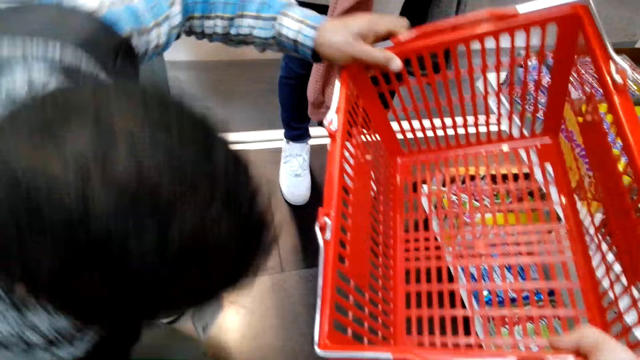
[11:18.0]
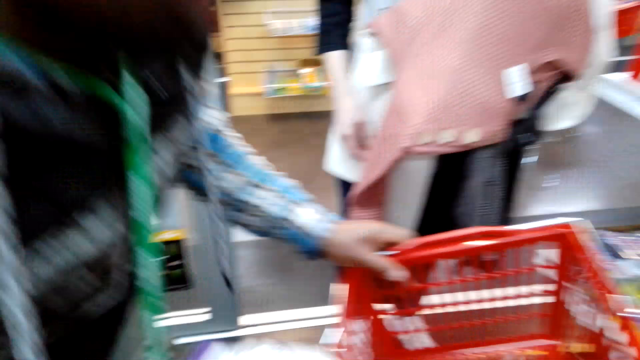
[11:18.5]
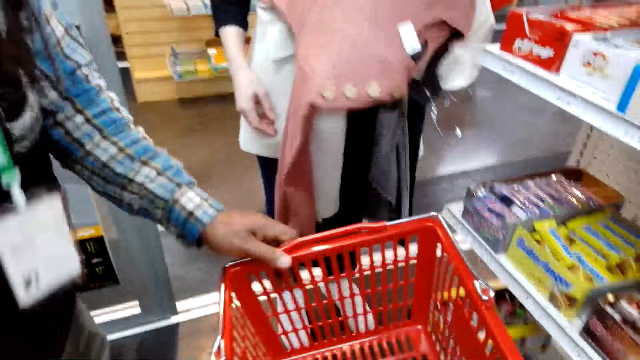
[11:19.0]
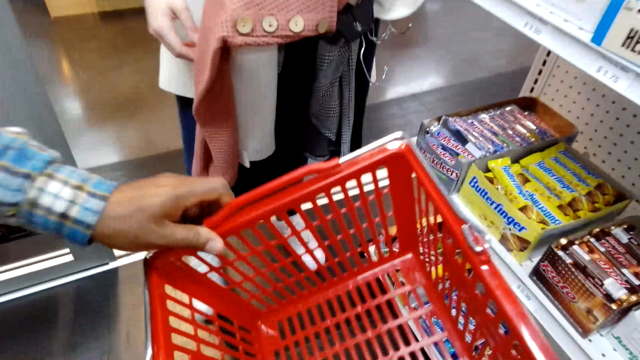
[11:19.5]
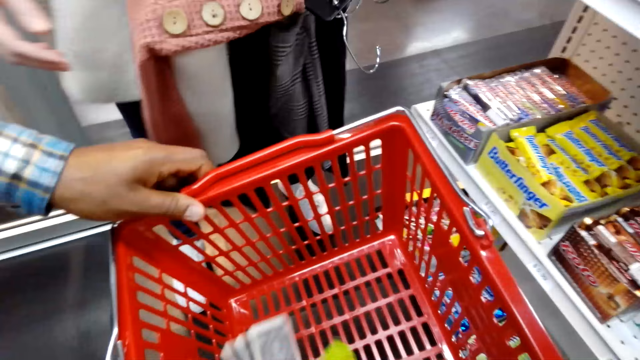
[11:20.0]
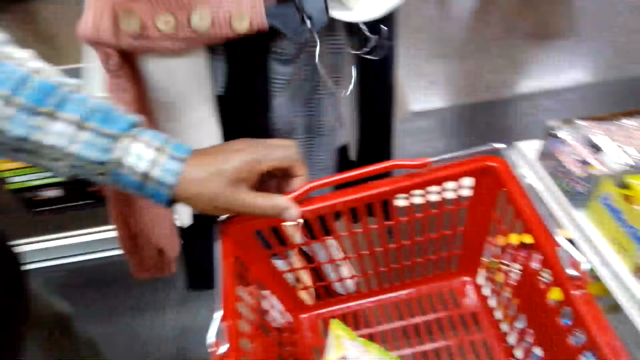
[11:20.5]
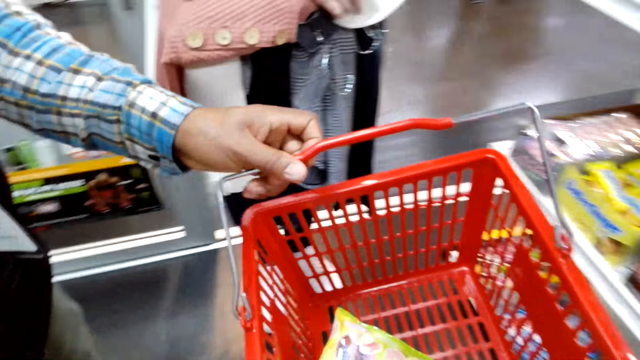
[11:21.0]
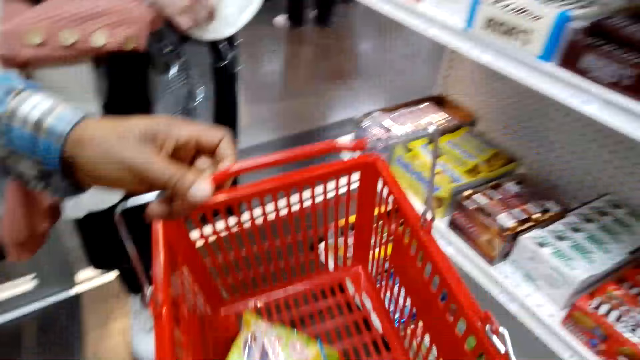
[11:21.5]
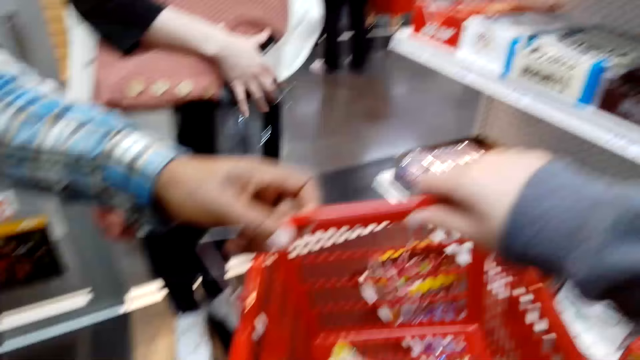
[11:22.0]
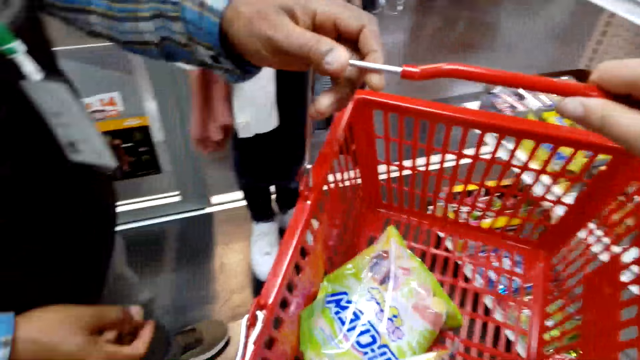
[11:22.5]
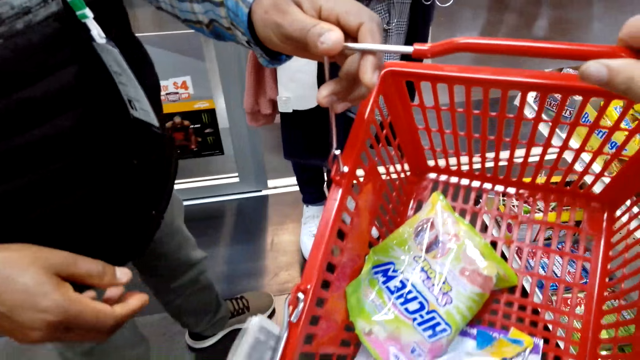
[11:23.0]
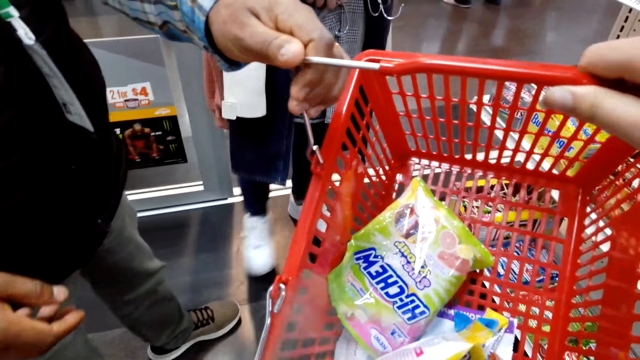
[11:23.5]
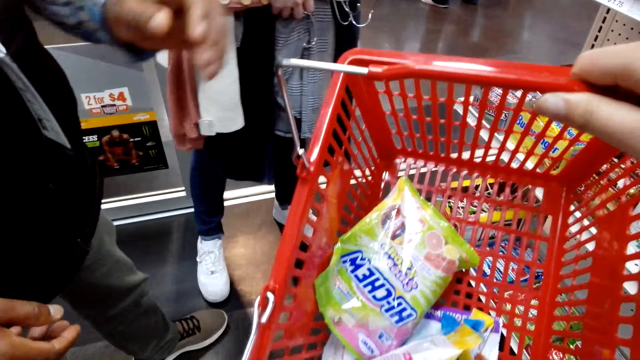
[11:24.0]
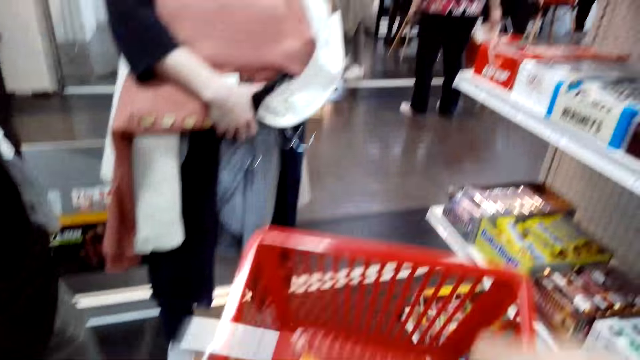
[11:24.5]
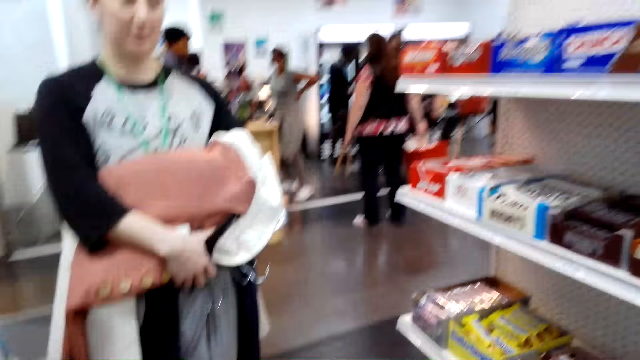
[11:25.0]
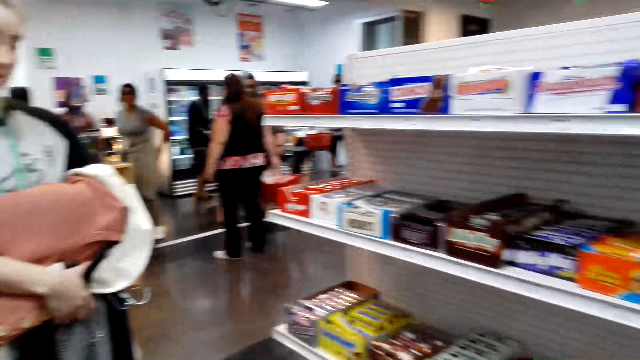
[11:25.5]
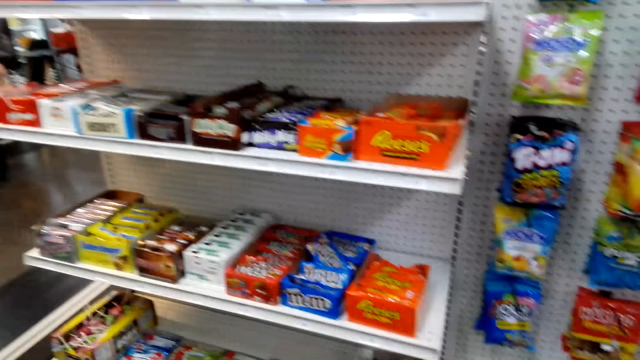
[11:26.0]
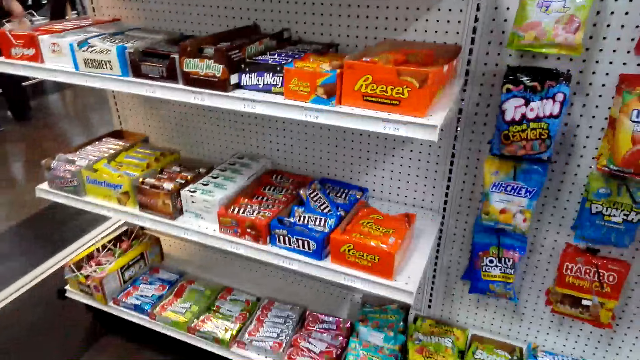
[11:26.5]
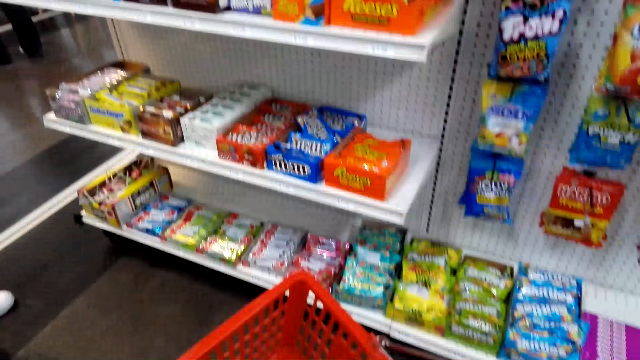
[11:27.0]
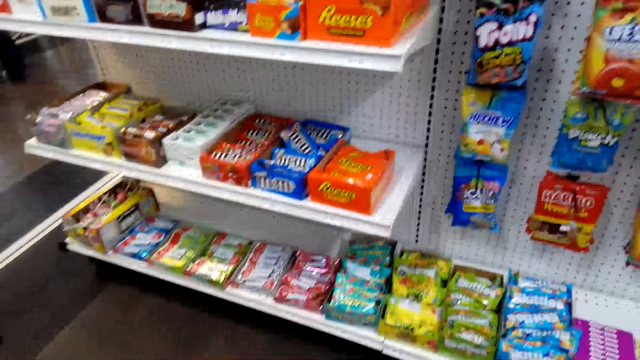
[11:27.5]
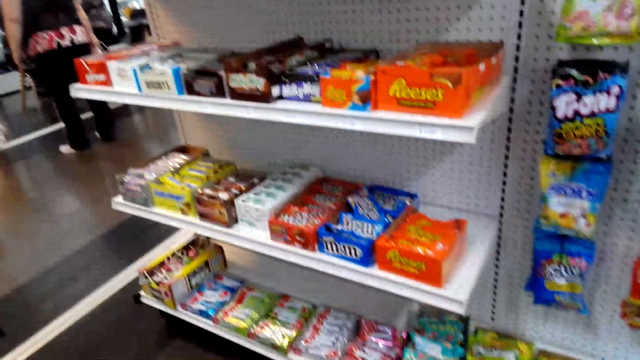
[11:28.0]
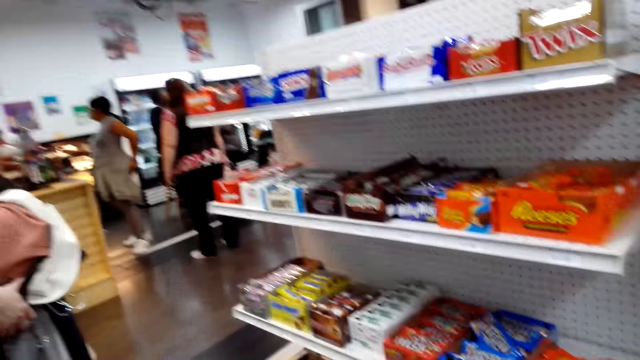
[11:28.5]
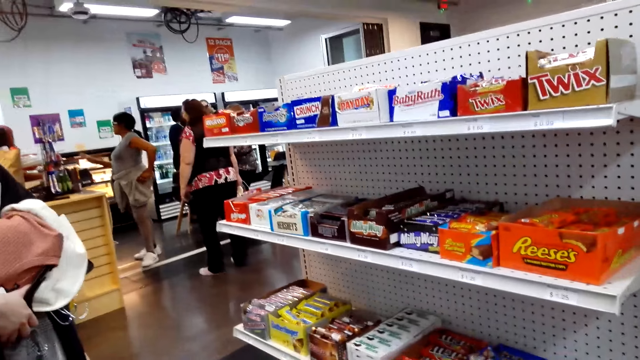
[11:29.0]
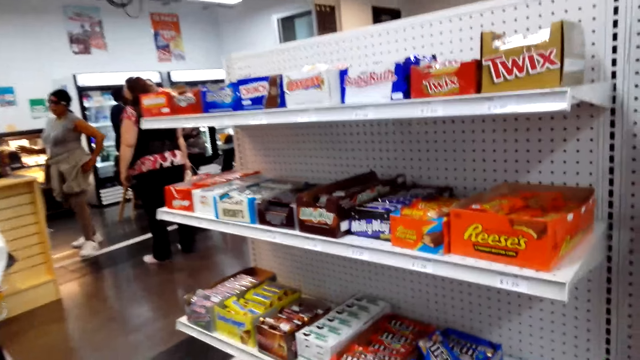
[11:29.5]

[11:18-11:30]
A man picks something. The man puts something in the shopping basket. The camera wearer puts something in the shopping basket. They pick the basket and look around.

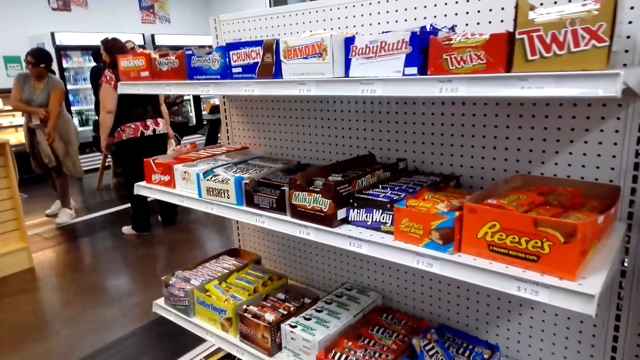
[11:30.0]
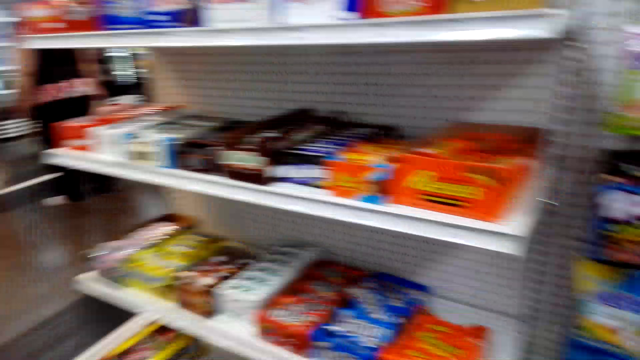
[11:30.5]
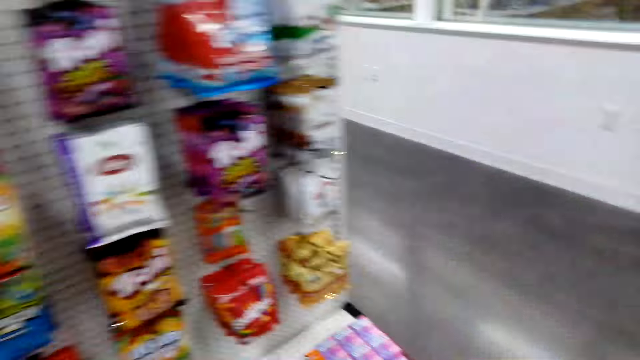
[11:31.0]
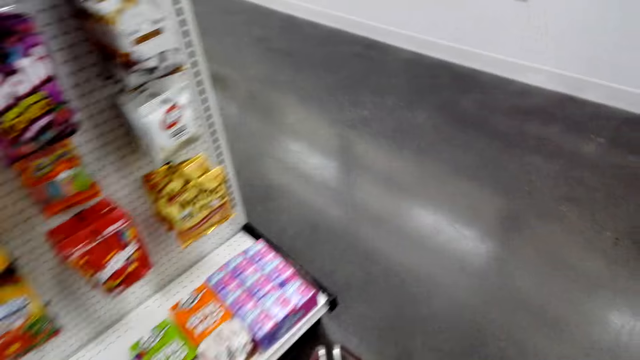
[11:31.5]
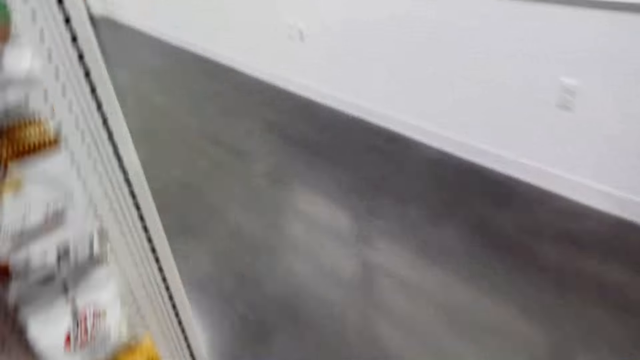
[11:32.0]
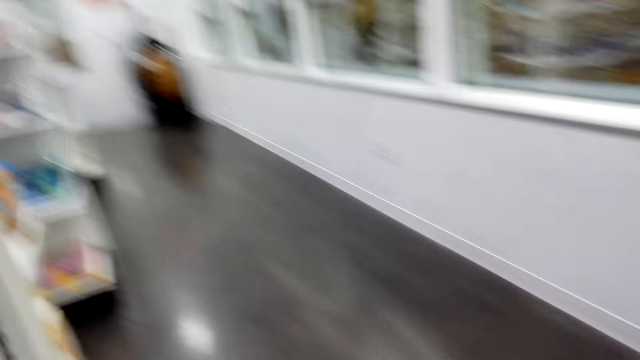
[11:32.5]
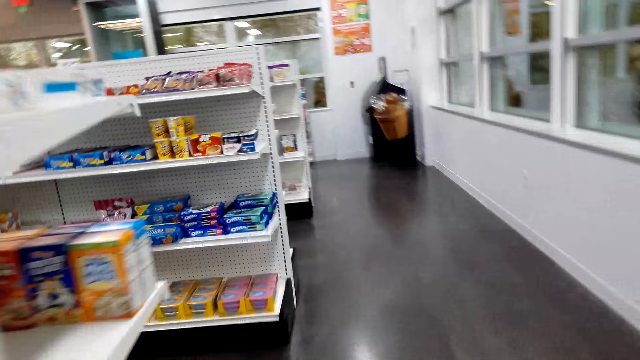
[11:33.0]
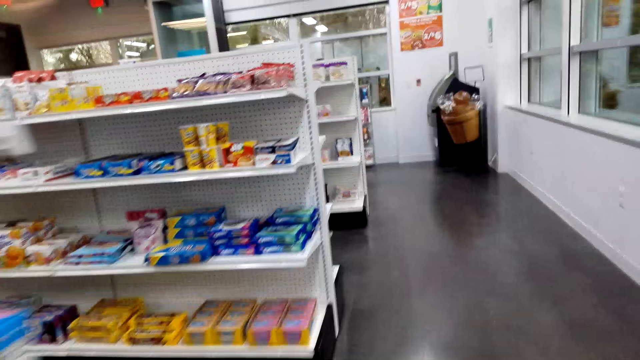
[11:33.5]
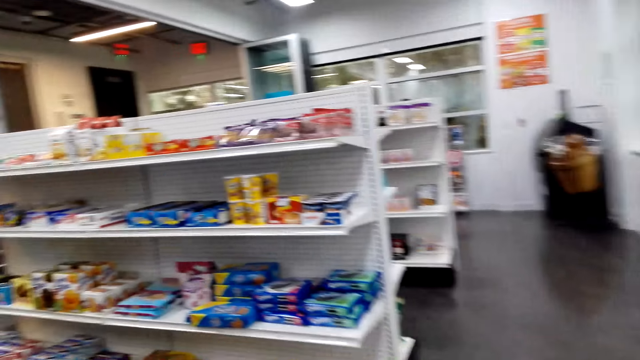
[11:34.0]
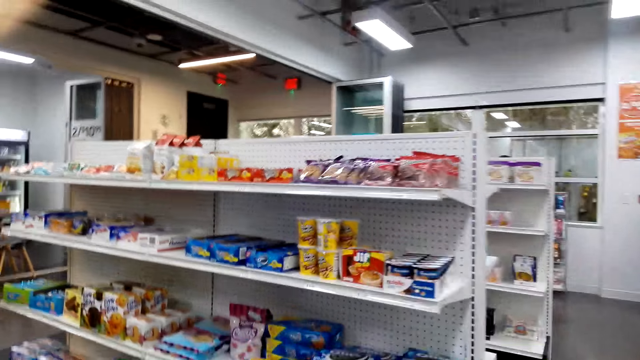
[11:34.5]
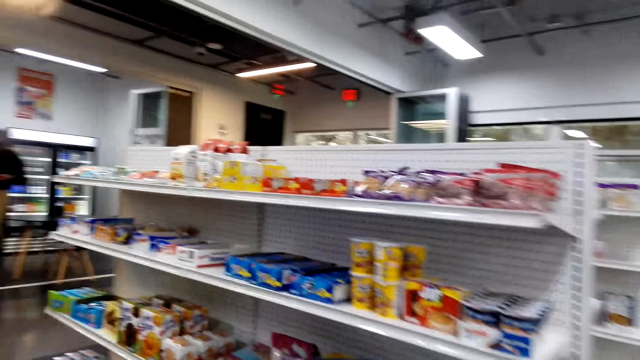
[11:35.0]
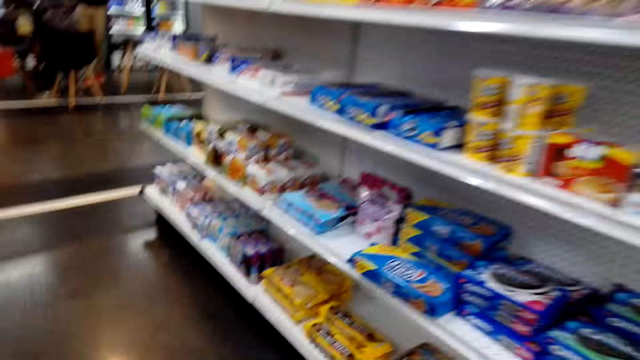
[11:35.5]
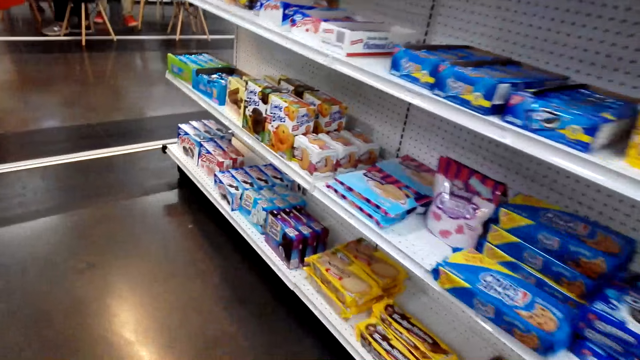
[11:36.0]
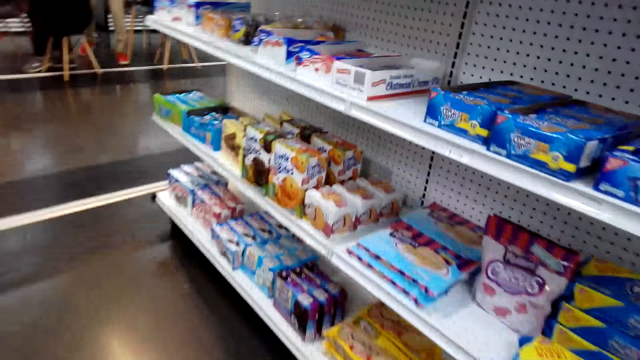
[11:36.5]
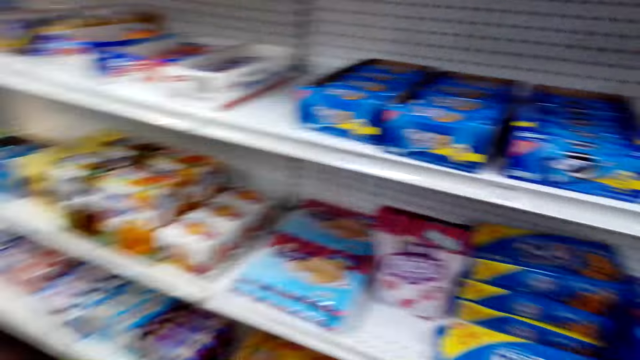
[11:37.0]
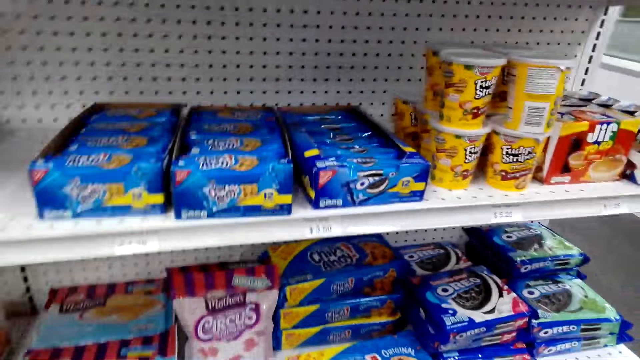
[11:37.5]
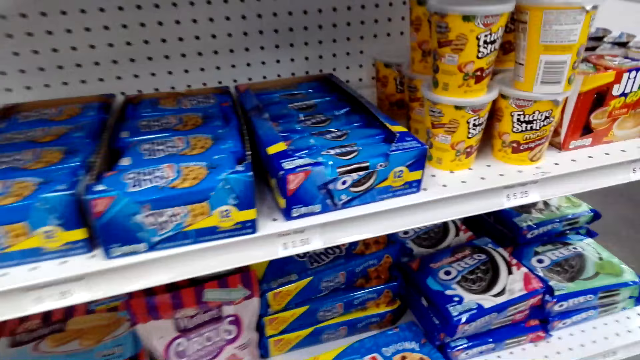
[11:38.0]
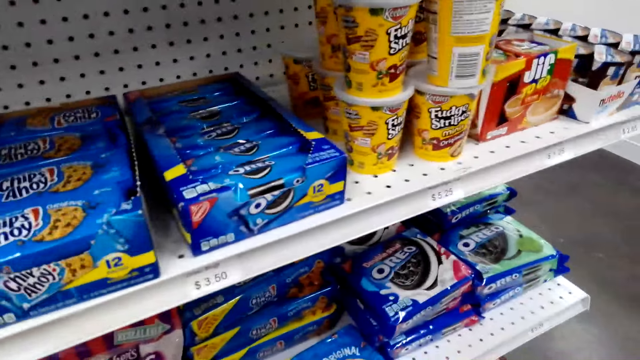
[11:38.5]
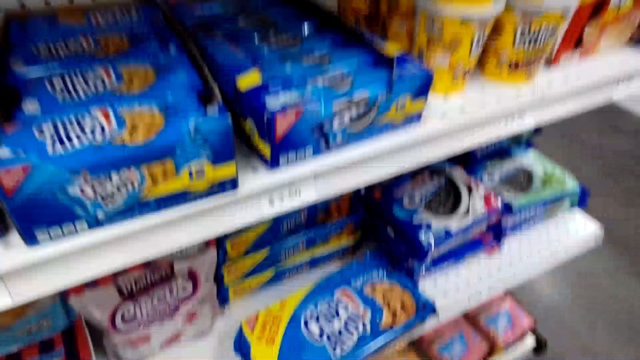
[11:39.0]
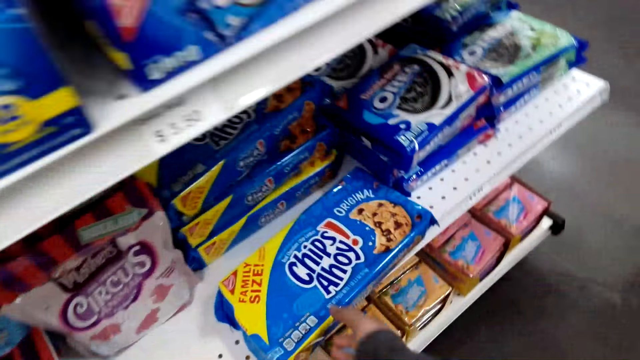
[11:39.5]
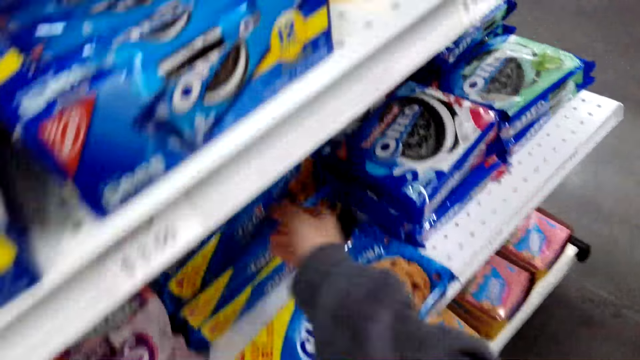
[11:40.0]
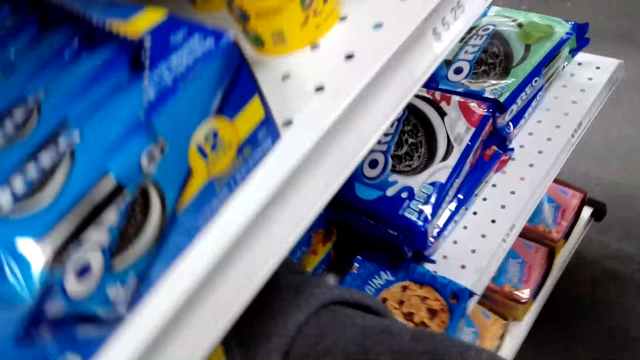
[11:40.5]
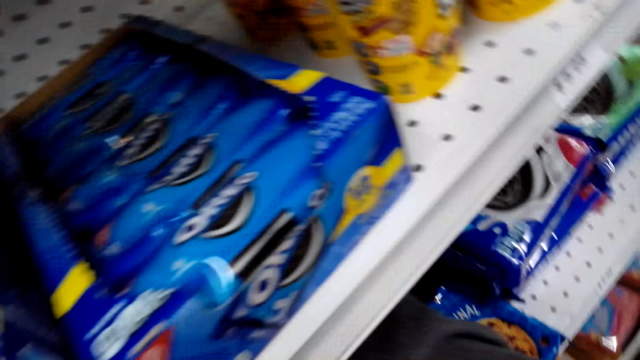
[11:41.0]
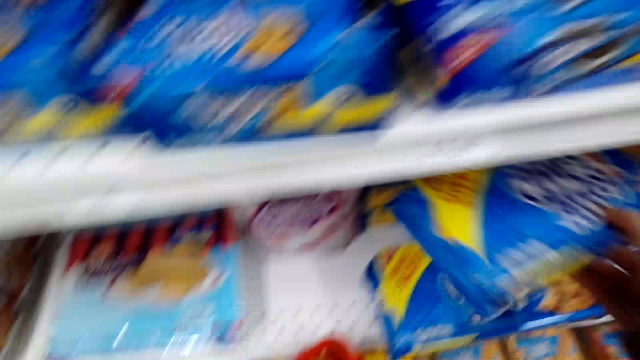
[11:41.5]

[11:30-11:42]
The camera wearer walks around the supermarket. They pick a pack of Chips Ahoy.
